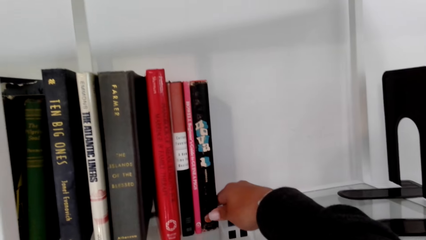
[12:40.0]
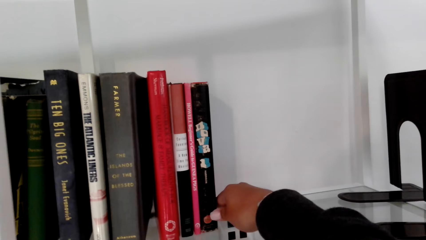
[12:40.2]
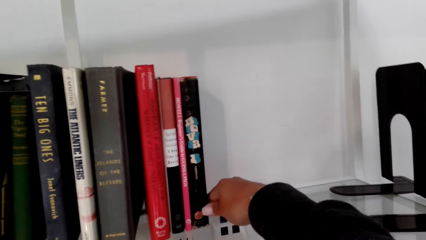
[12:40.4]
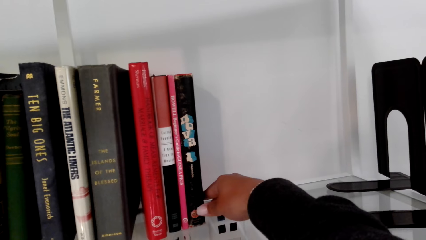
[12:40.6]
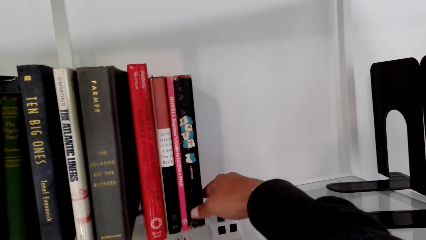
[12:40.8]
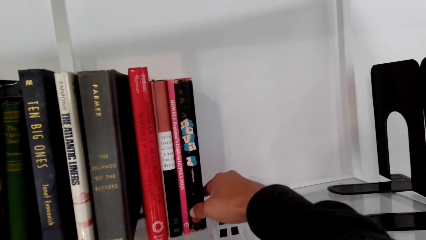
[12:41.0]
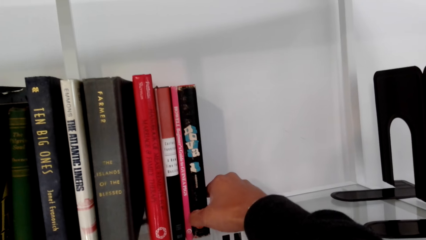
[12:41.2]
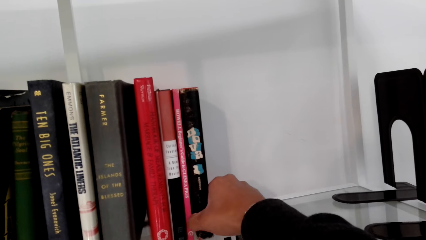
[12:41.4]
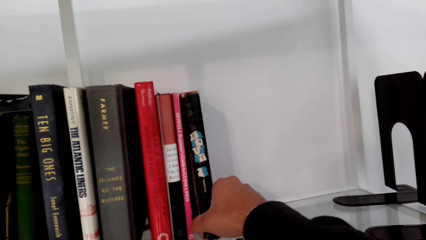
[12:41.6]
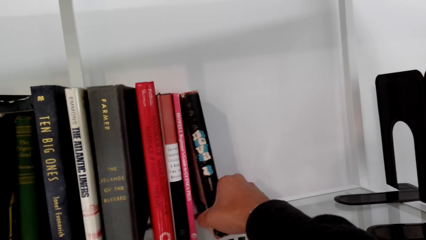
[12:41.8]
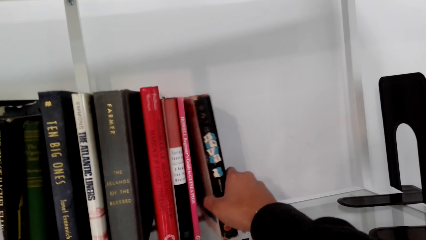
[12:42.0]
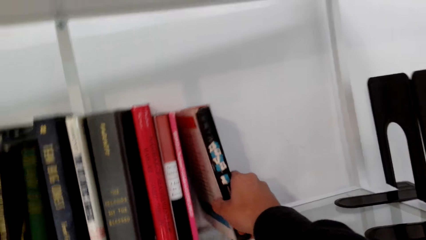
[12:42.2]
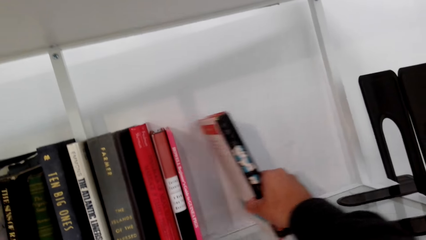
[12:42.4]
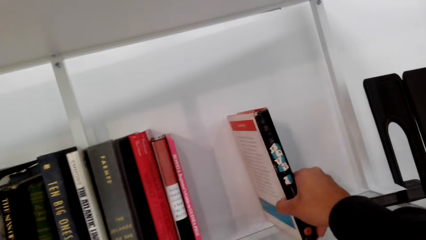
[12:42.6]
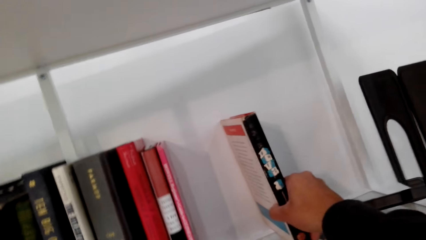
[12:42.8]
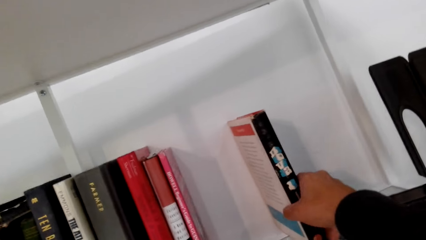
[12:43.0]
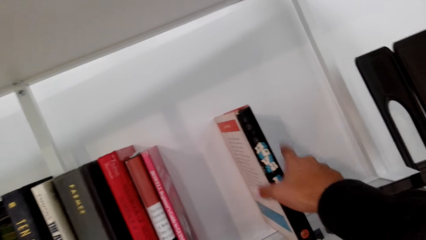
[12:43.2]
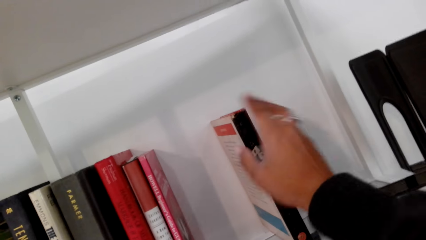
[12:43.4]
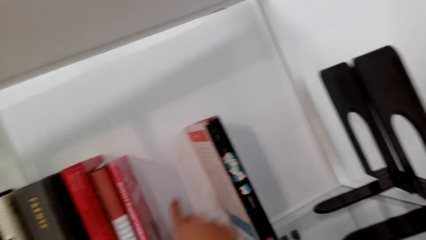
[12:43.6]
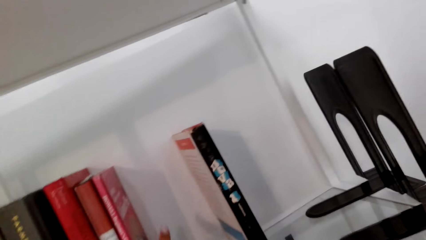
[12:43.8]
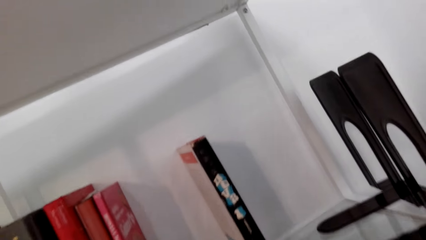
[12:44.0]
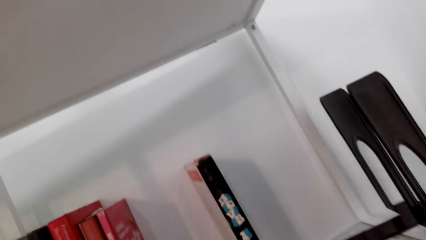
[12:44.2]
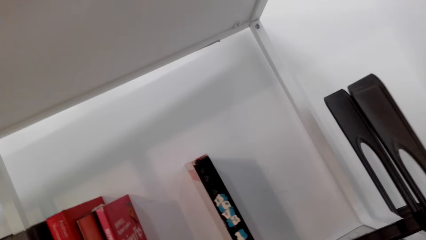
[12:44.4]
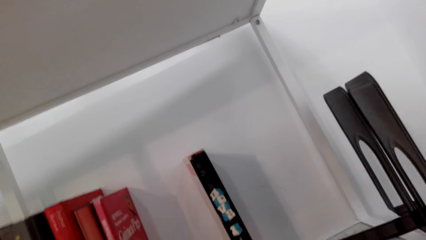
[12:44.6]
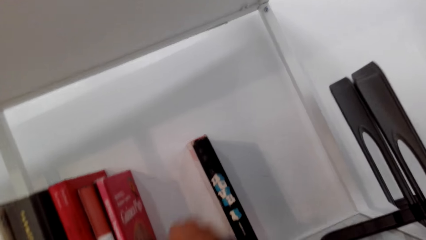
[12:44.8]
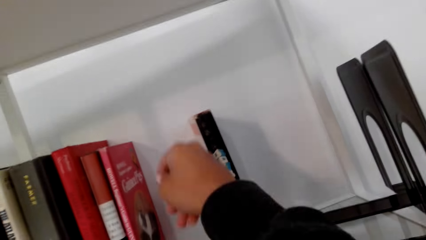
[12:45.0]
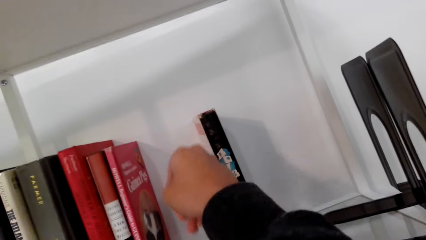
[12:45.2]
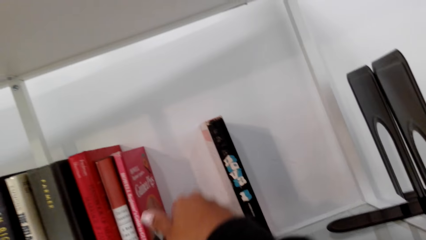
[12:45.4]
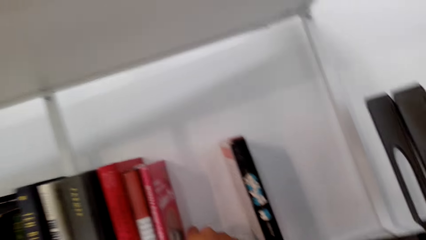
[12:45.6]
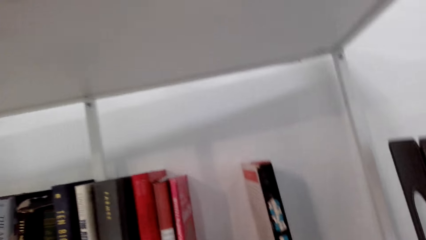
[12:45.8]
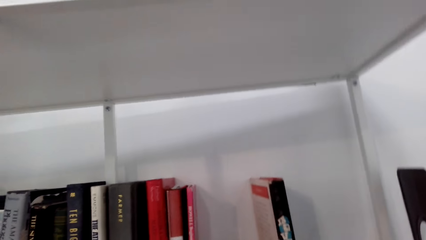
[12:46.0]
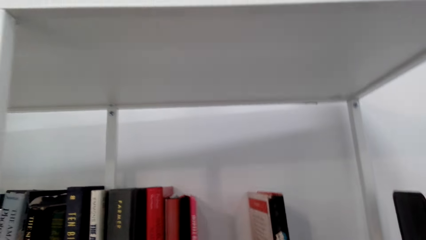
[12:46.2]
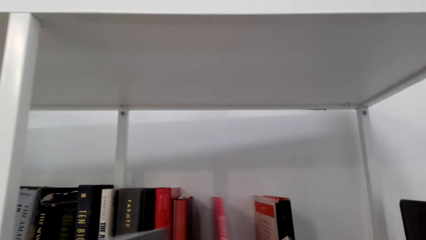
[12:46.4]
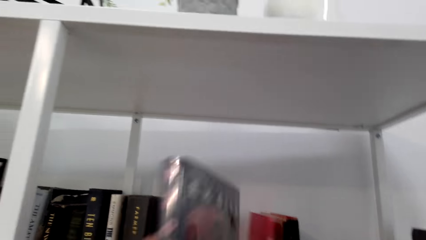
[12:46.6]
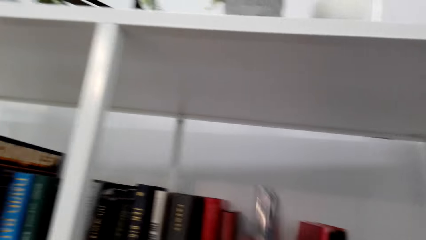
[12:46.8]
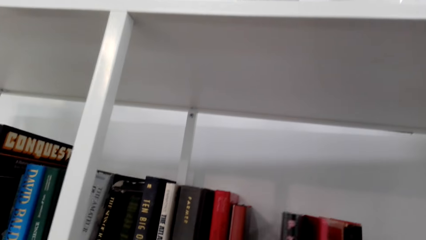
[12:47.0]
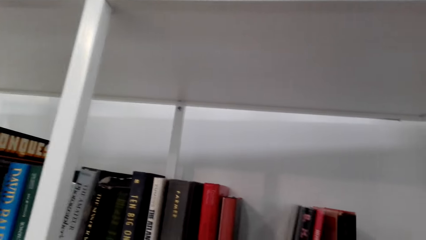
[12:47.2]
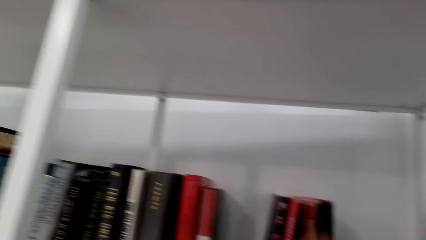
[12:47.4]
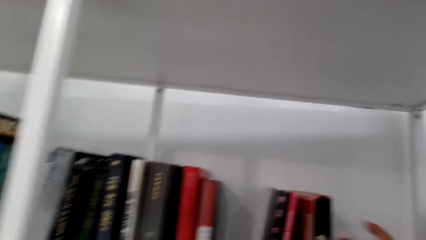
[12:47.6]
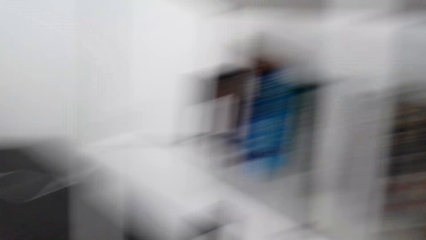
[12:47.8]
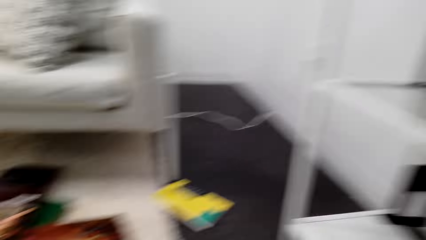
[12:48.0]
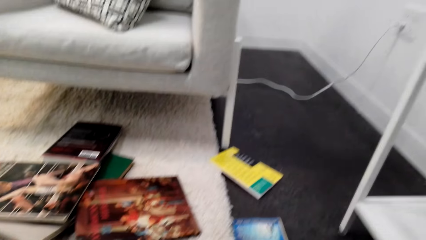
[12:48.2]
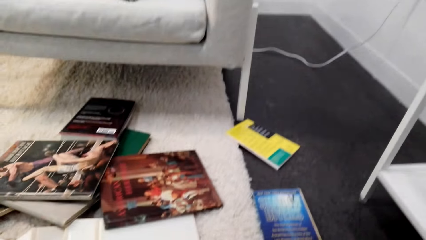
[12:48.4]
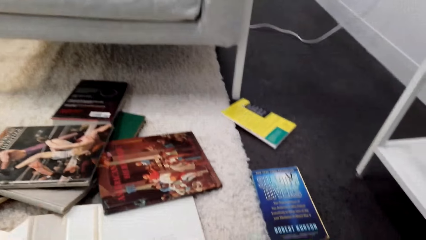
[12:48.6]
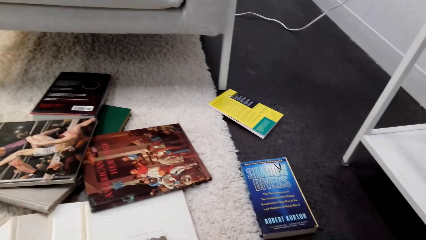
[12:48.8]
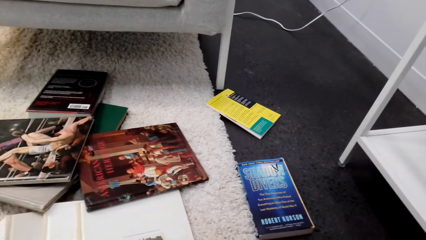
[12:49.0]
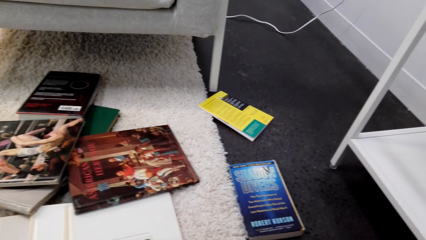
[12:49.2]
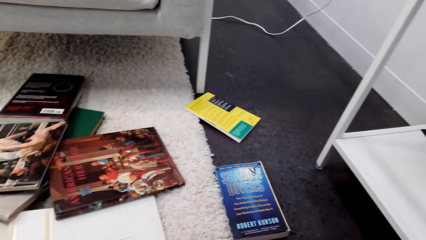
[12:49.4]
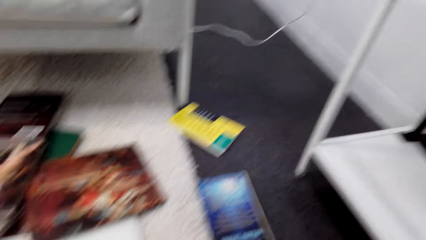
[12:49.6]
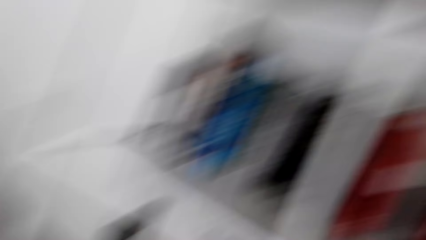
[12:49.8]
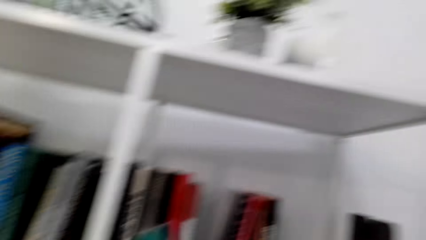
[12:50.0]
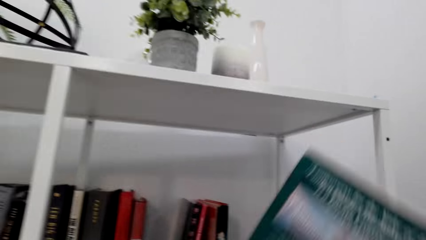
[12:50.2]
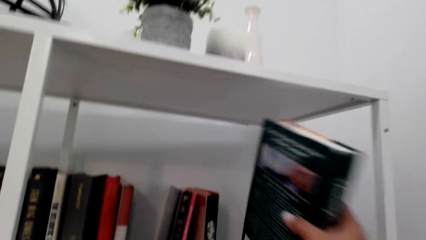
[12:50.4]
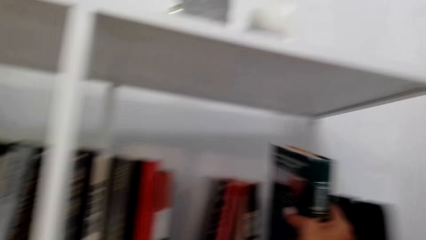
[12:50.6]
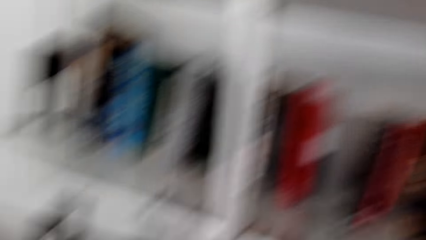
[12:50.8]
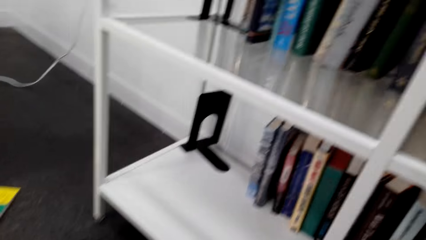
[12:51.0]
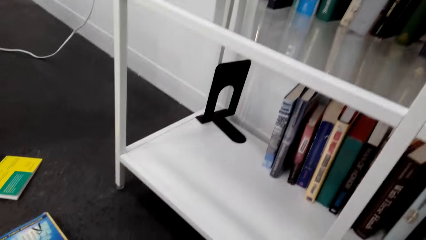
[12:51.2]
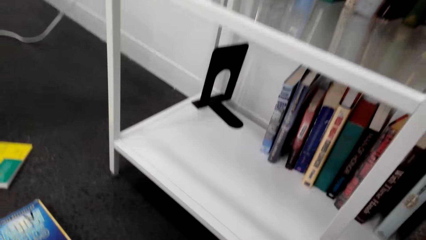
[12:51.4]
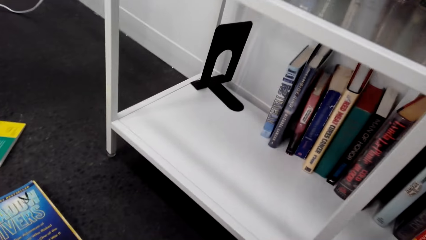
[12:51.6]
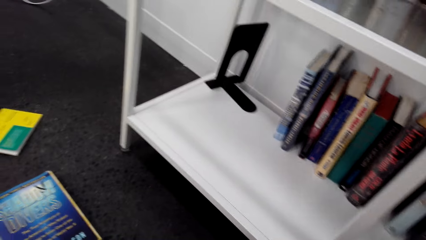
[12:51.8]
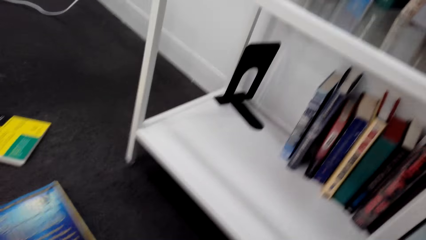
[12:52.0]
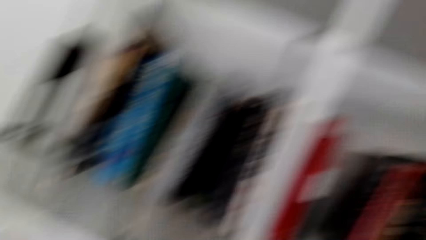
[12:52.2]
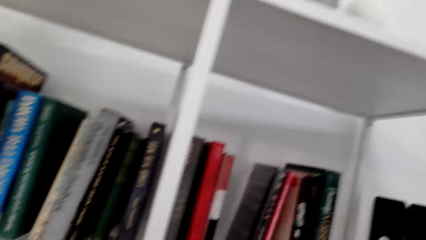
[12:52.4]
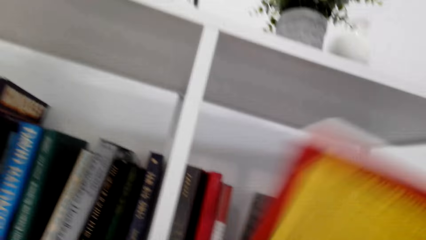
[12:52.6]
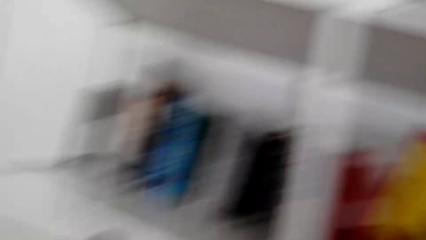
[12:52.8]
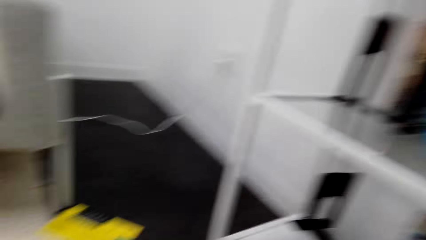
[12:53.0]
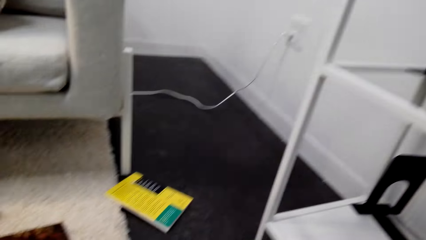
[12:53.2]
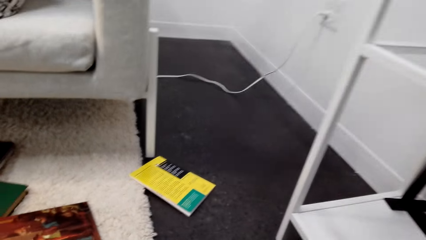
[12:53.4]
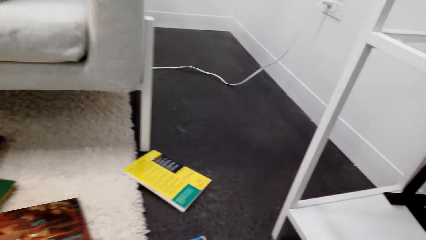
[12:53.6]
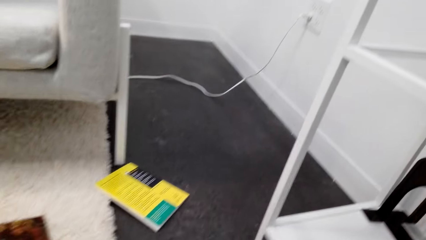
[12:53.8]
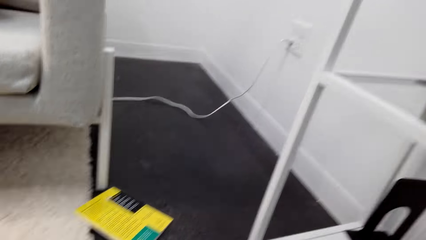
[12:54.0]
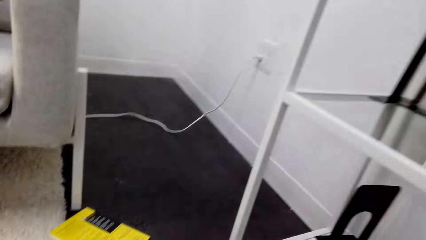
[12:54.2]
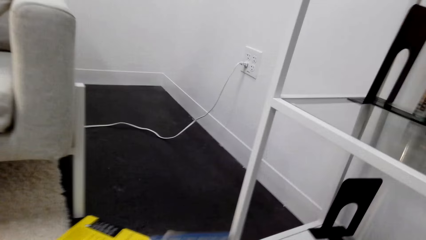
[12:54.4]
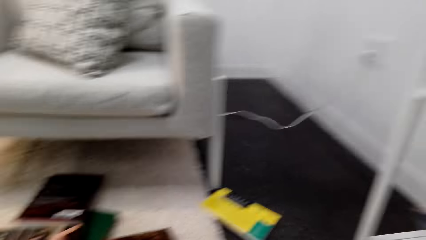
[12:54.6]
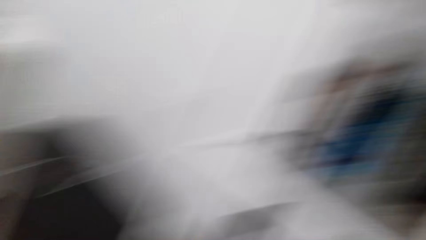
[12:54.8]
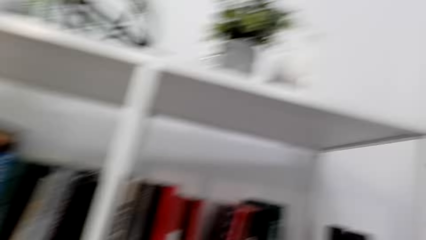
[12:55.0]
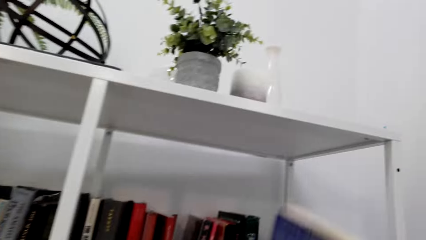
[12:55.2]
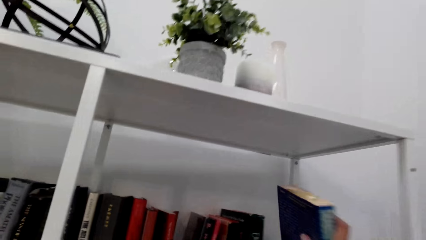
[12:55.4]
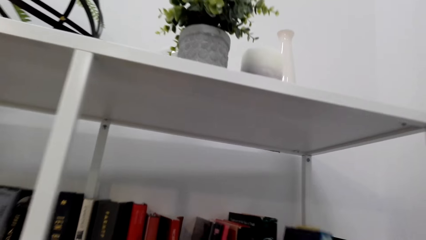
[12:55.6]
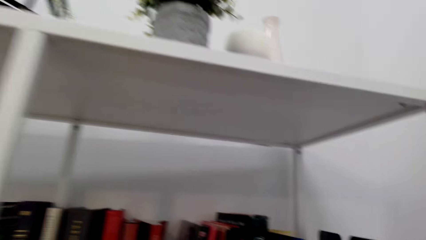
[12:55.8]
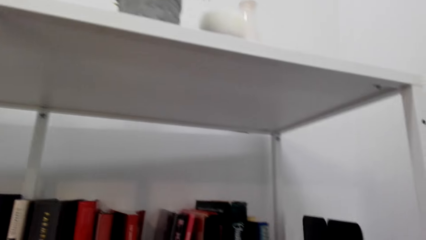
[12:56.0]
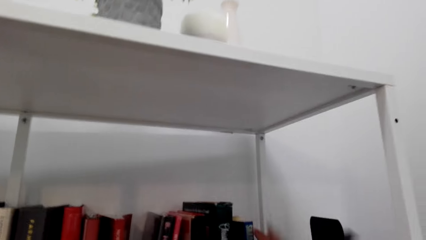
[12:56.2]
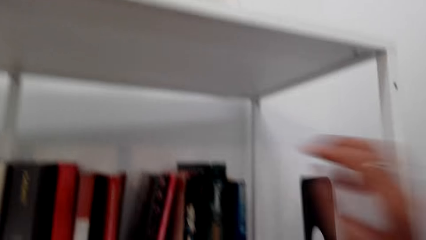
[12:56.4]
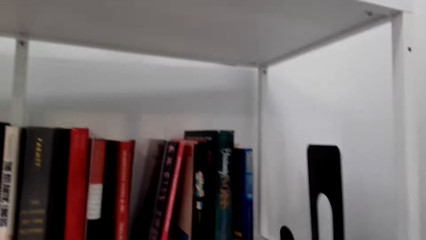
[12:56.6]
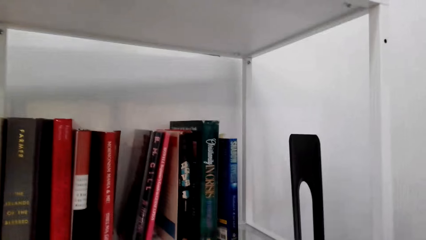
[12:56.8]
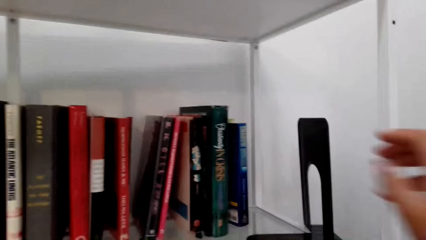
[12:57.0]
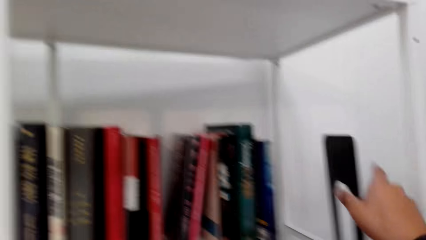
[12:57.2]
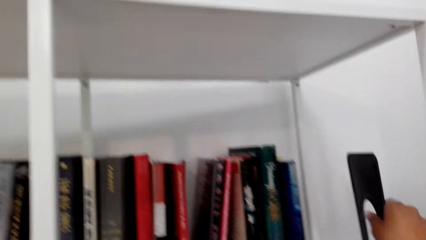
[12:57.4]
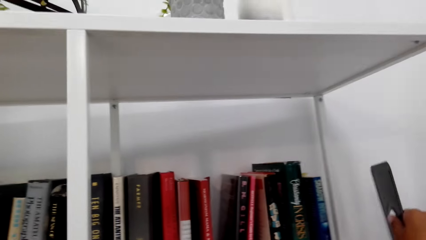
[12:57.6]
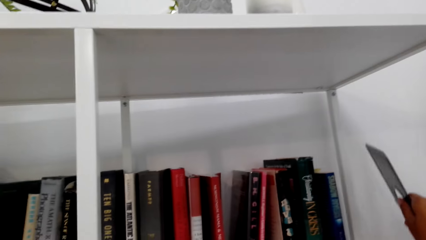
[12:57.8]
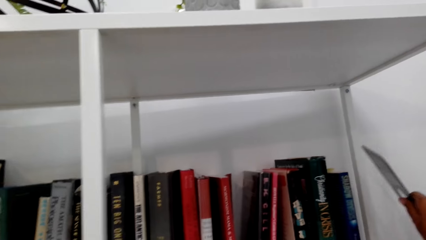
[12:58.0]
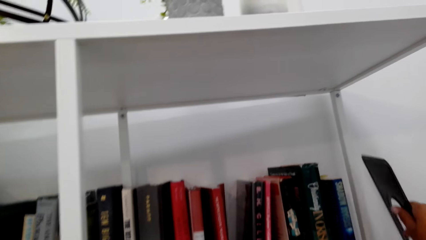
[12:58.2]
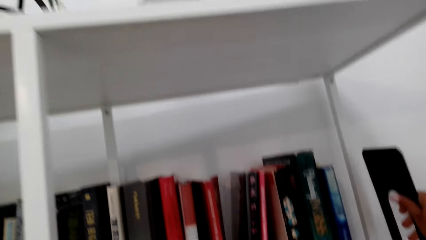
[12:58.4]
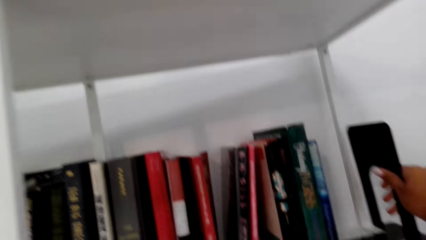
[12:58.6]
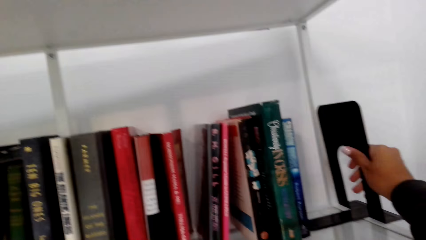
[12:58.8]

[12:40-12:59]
The camera wearer moves a book. They place the book on a shelf. They turn back. They place the book on the shelf. They lift a hand. They place the book on the shelf. They move something.
